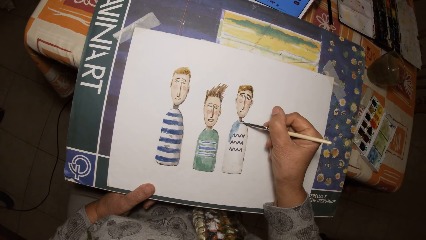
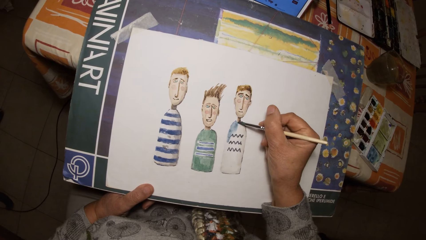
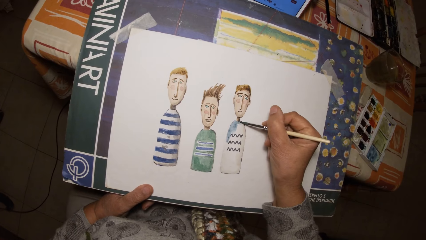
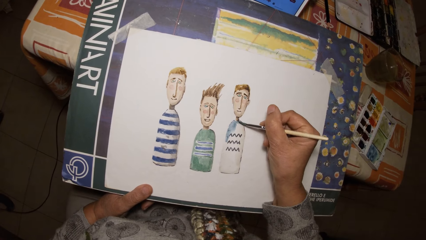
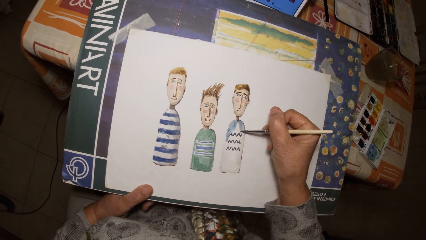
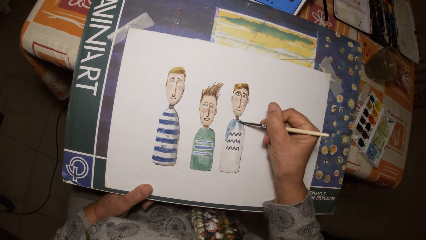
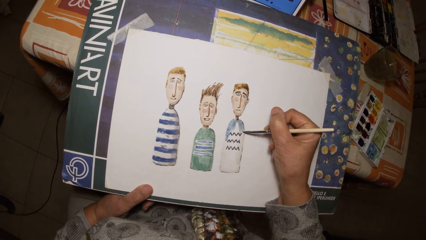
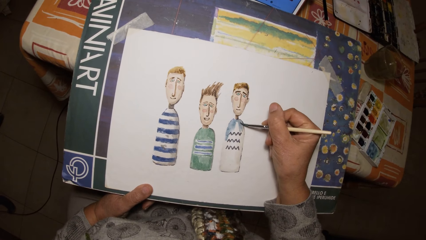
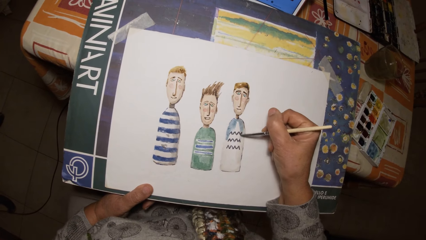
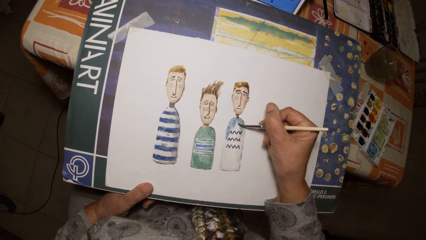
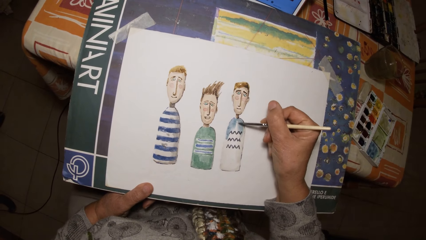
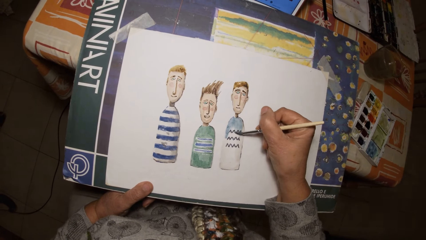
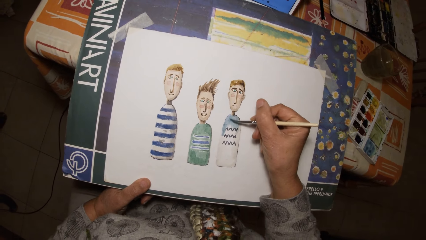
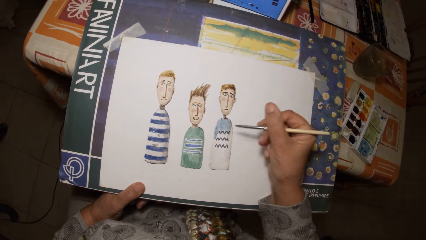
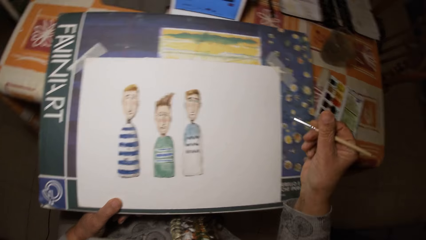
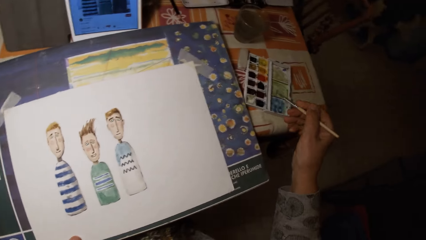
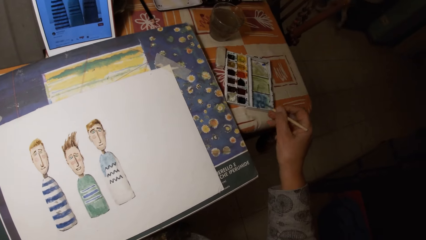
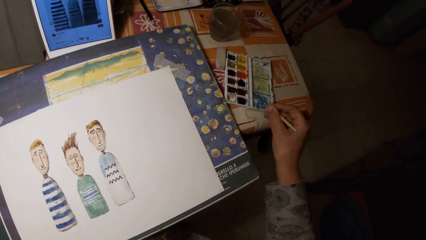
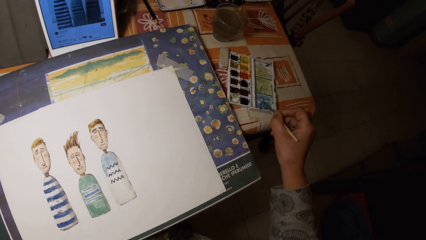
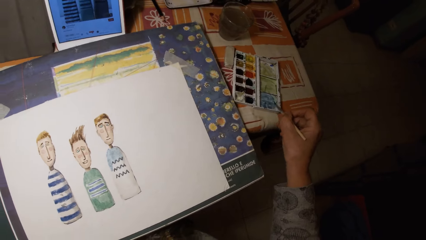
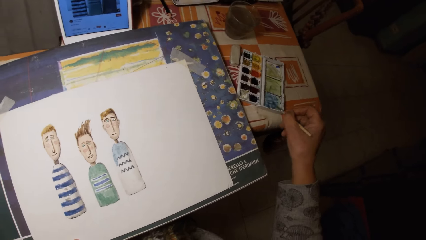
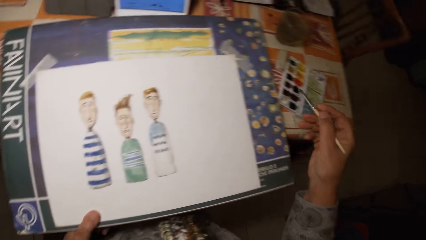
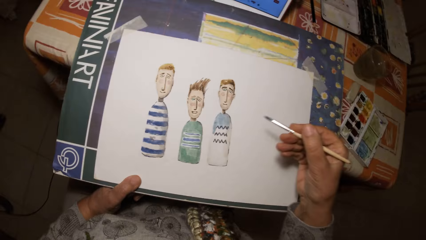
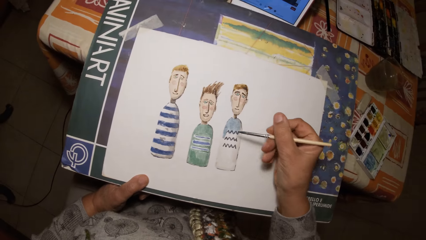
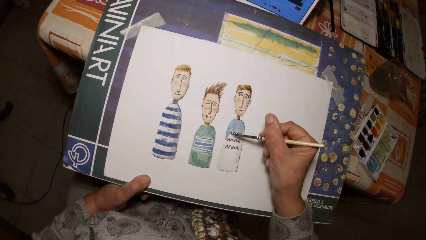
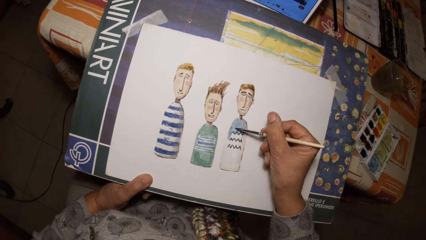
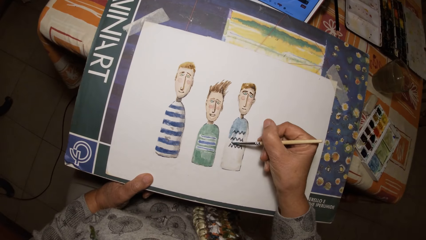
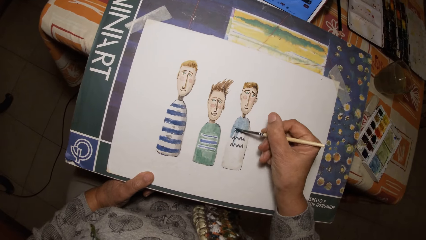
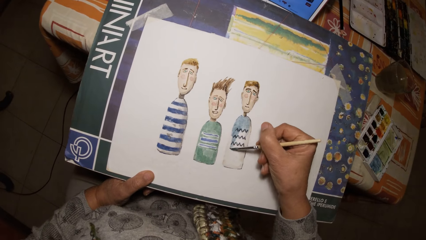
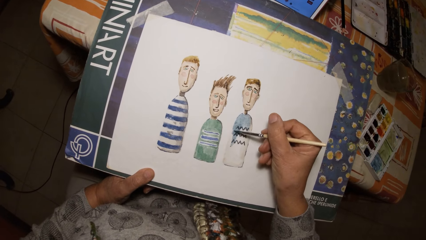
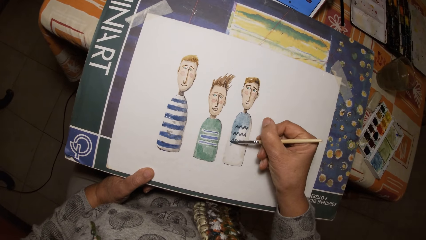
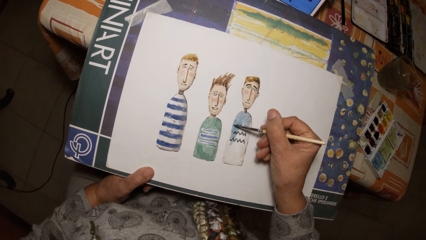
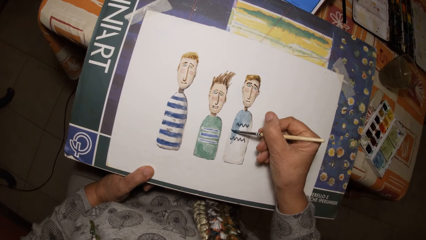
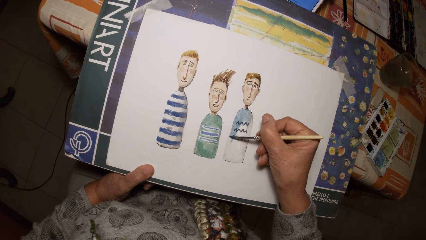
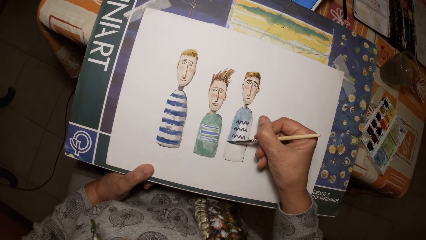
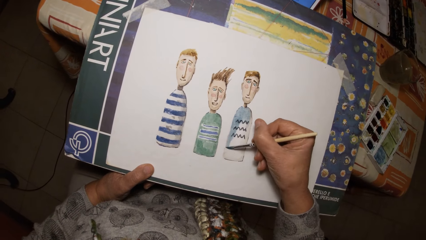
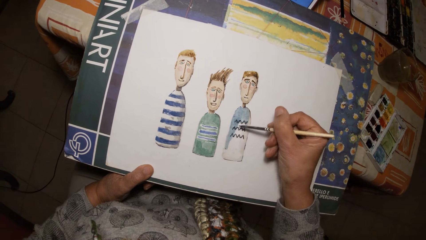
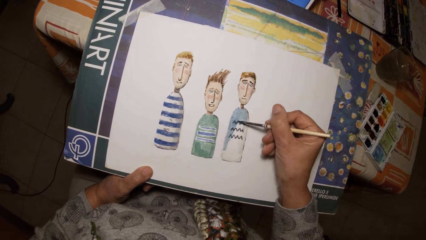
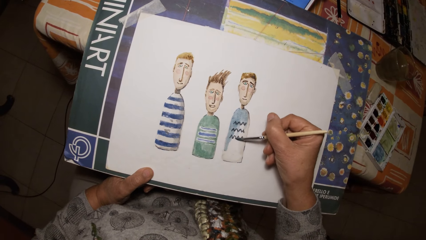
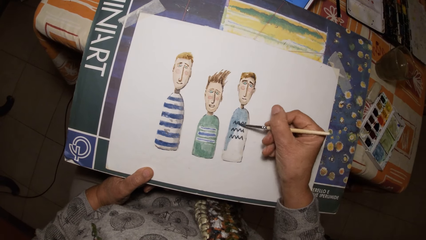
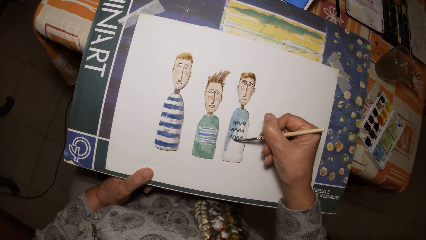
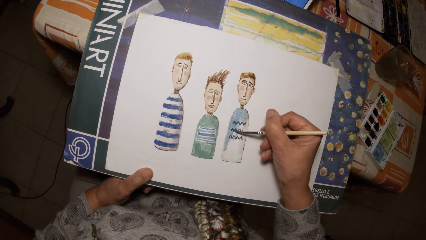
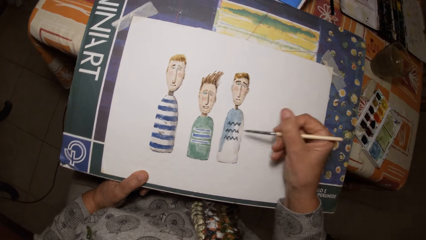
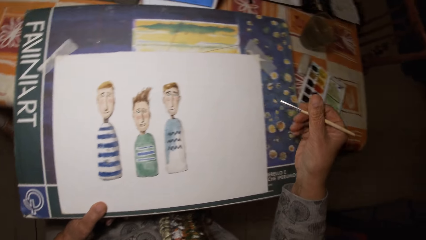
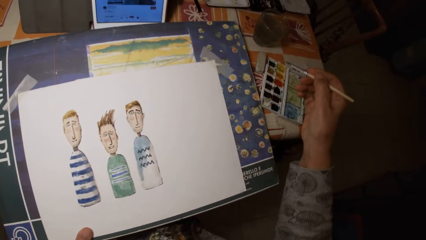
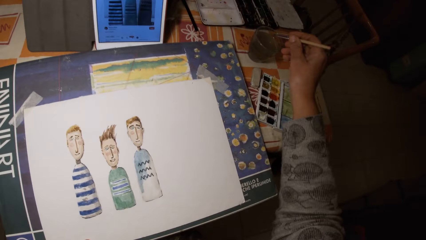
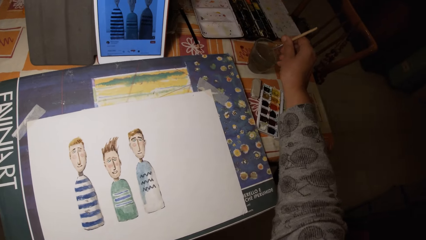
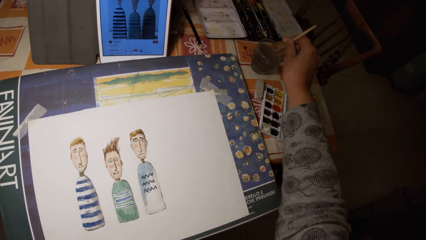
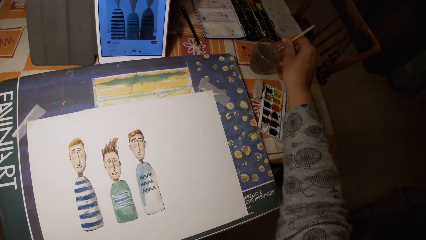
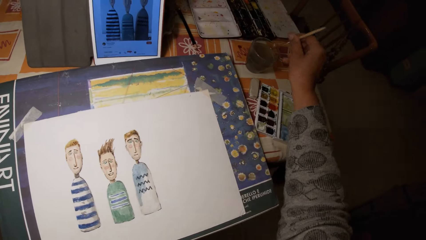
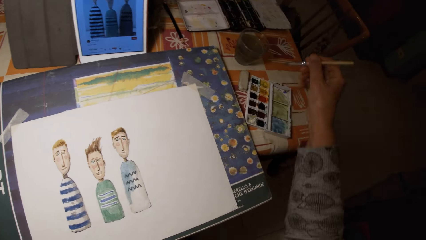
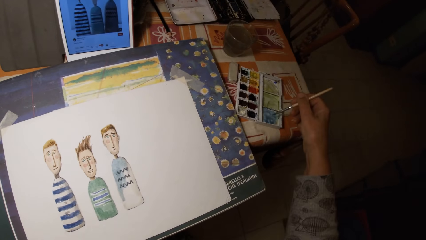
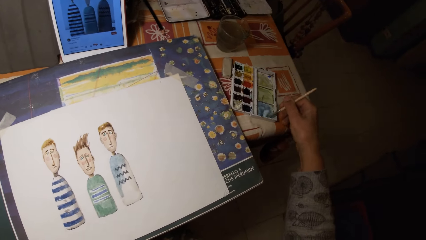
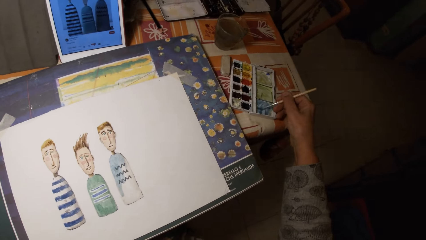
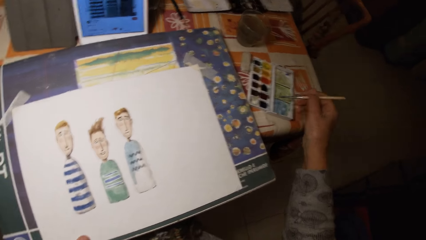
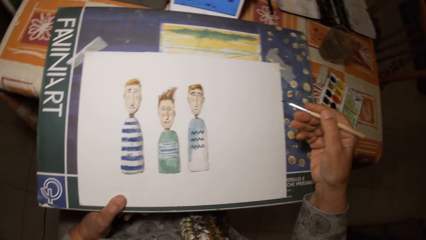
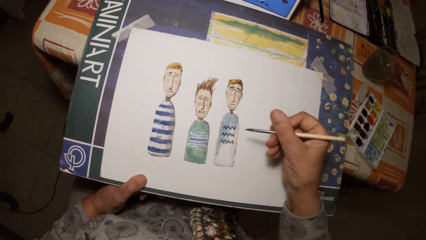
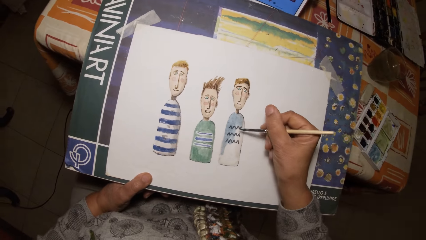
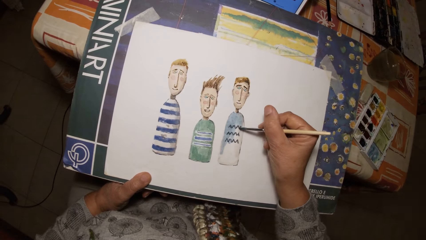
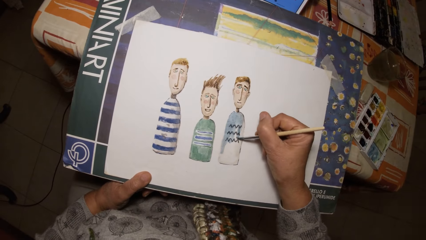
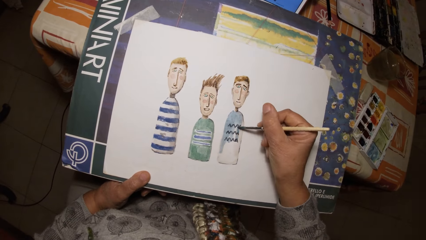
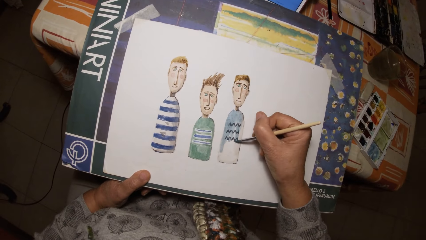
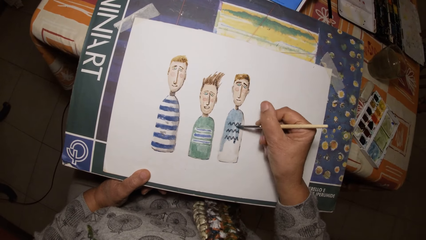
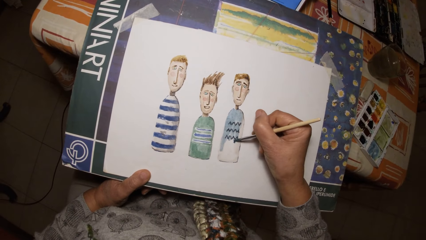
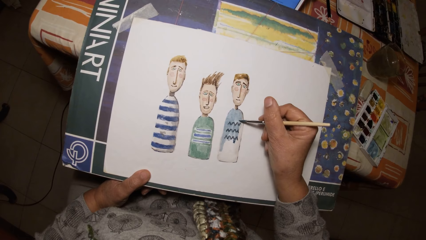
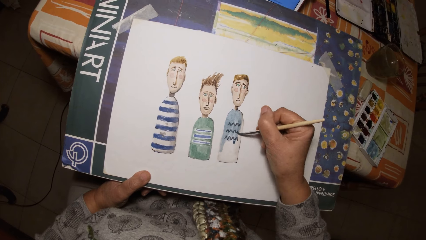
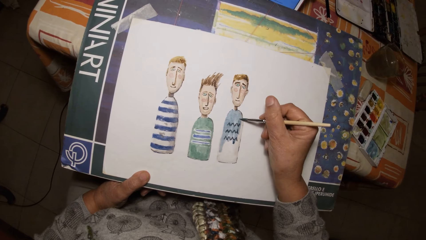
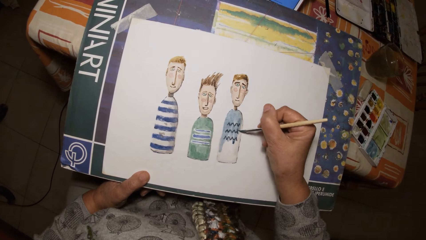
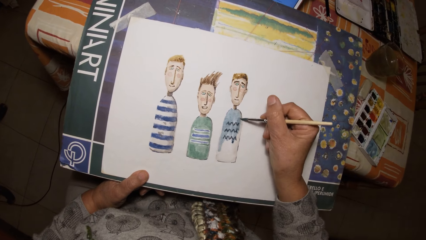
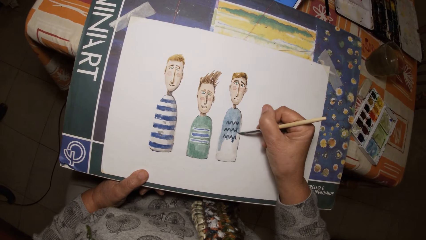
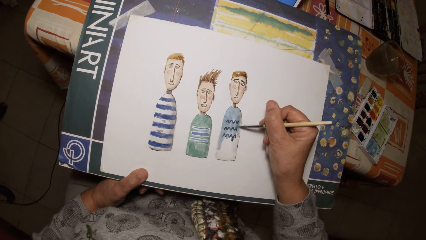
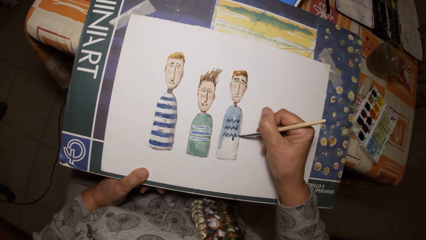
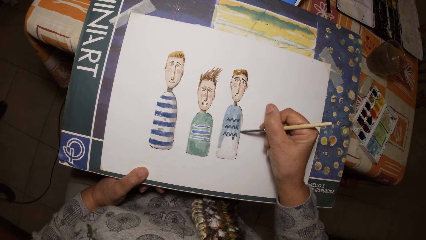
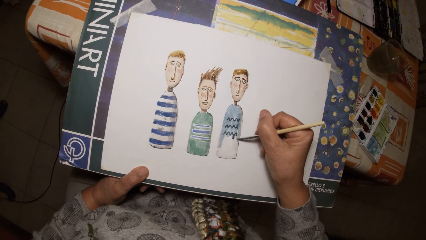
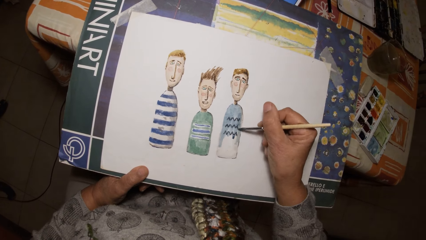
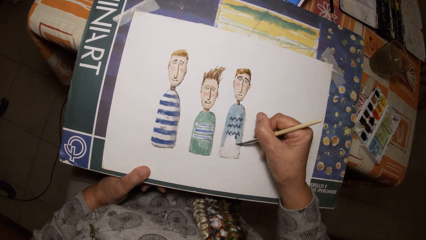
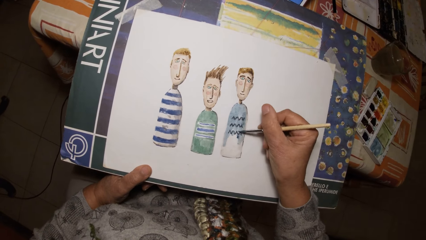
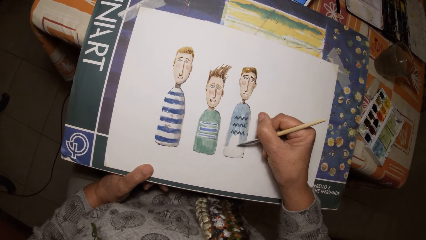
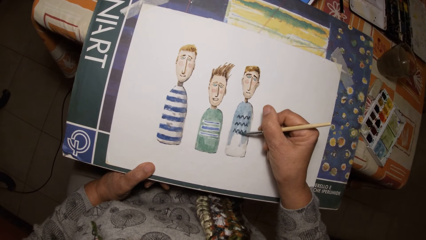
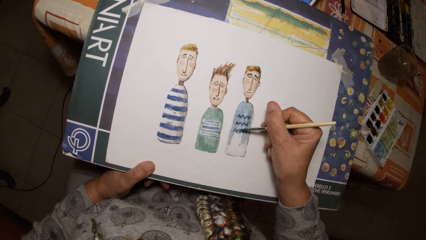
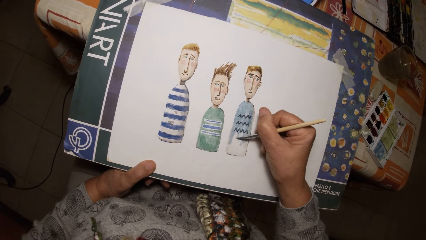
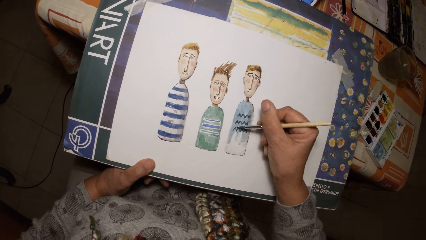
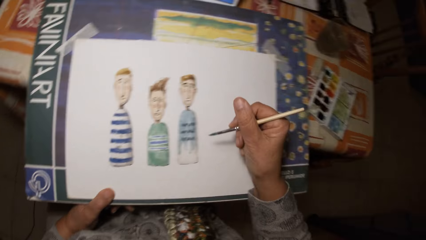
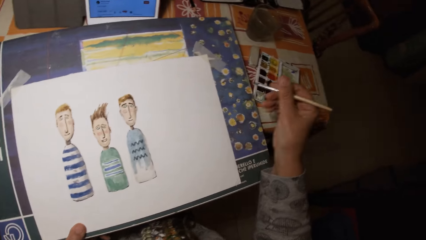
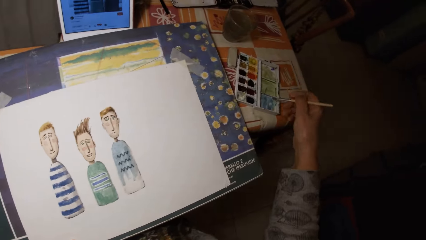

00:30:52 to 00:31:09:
The camera wearer paints the paint palette cover with the brush in his right hand. He paints on the paper with the brush in his right hand. He dips the brush in his right hand in the cup of water on the table. He paints the paint palette cover with the brush in his right hand. He paints on the paper with the brush in his right hand.
